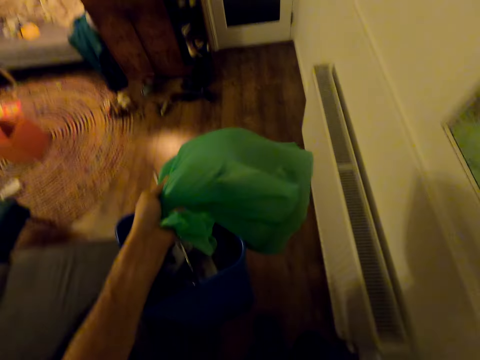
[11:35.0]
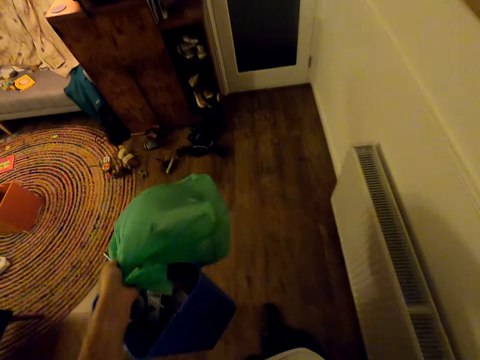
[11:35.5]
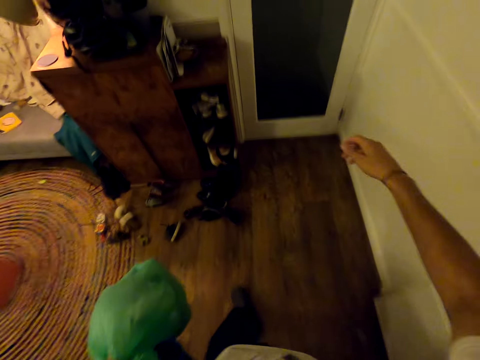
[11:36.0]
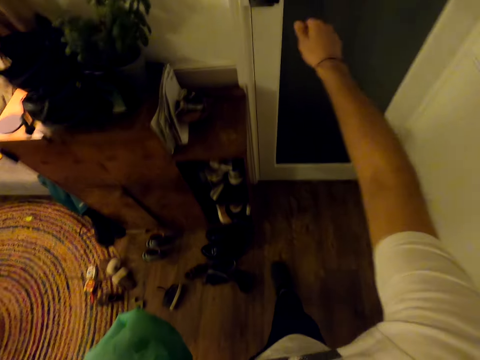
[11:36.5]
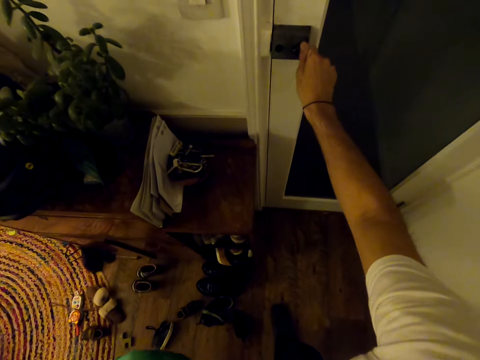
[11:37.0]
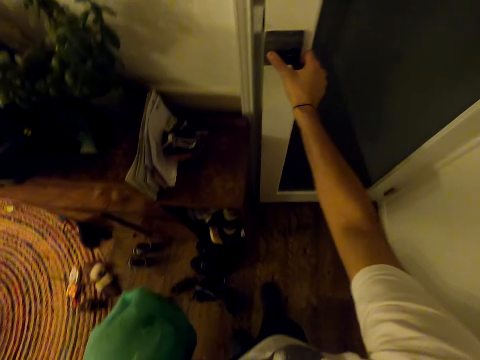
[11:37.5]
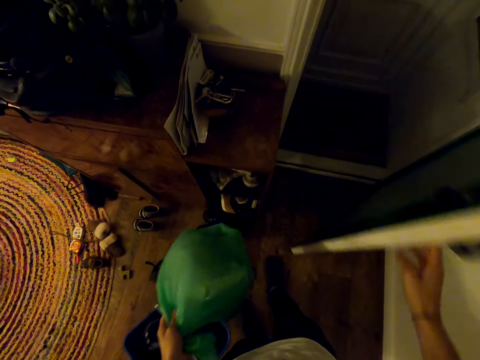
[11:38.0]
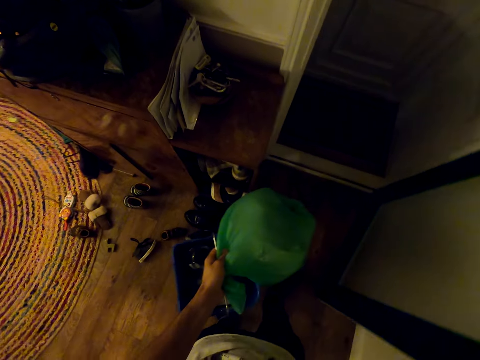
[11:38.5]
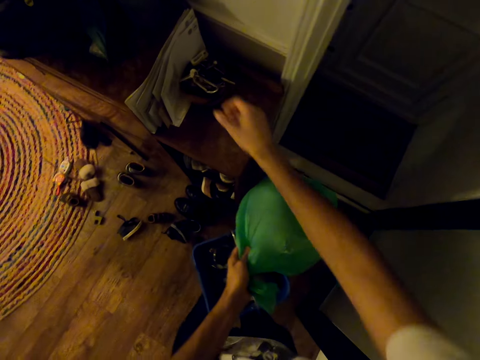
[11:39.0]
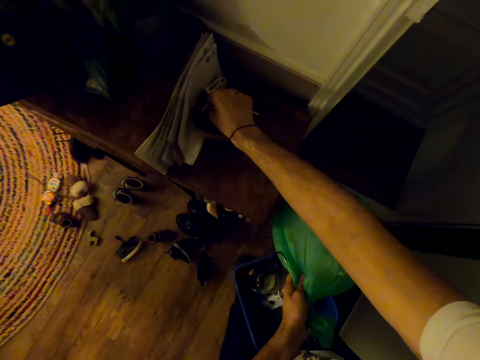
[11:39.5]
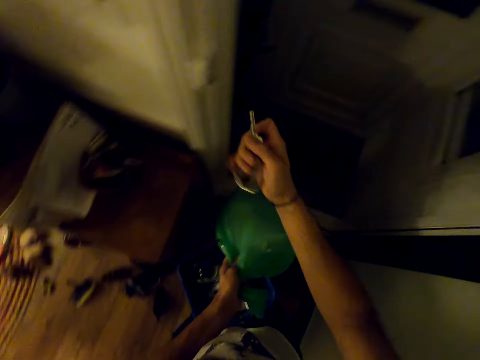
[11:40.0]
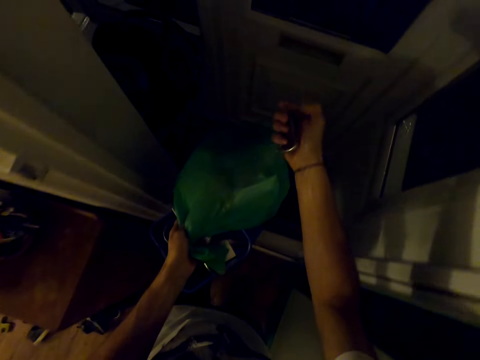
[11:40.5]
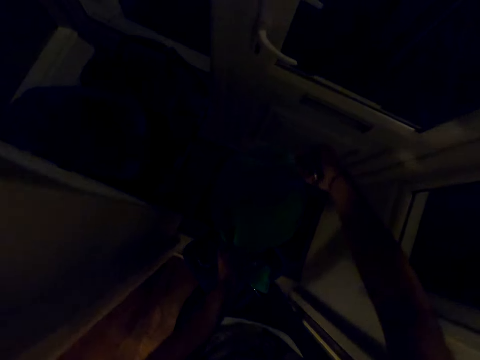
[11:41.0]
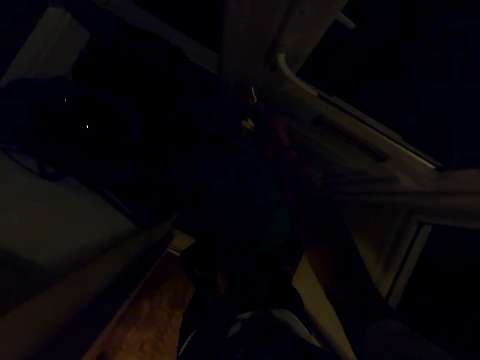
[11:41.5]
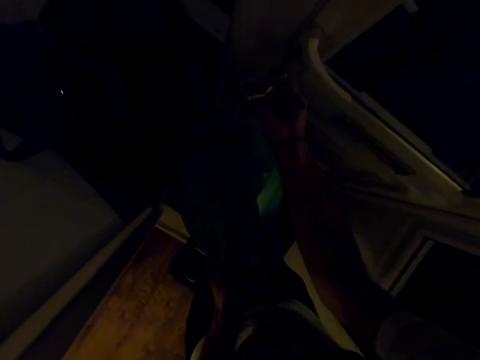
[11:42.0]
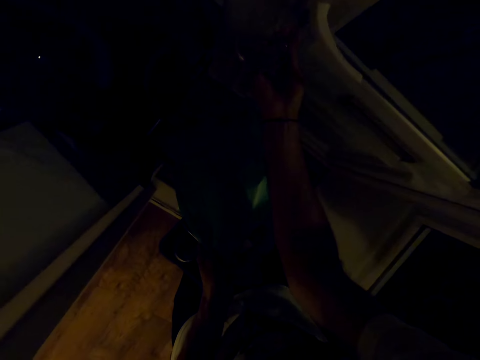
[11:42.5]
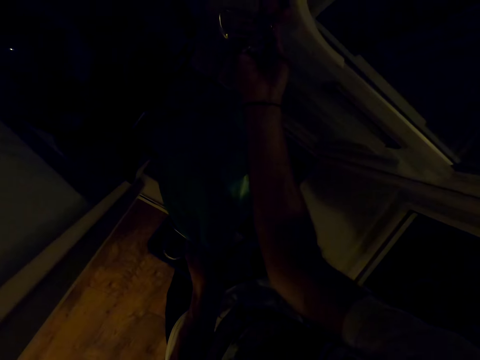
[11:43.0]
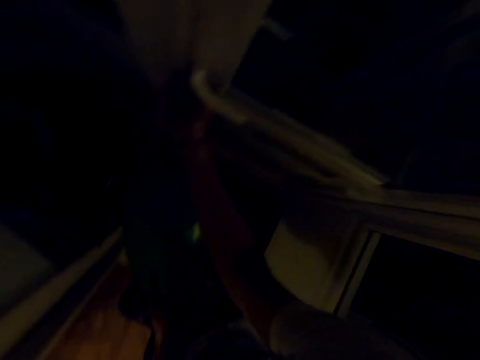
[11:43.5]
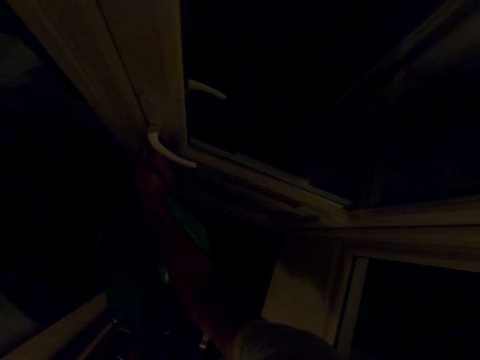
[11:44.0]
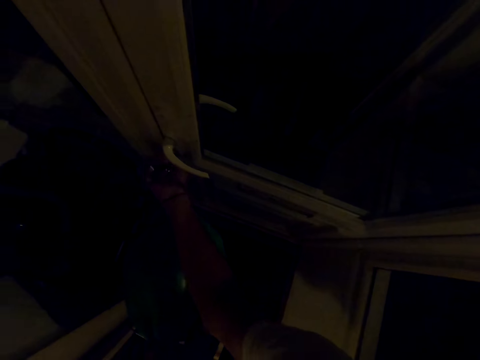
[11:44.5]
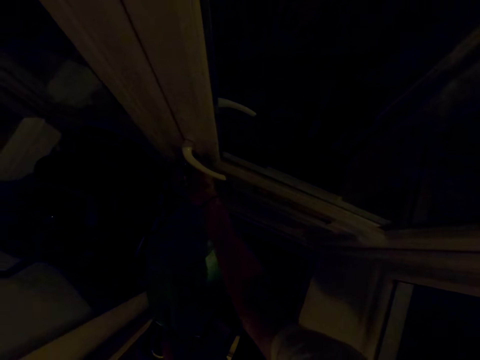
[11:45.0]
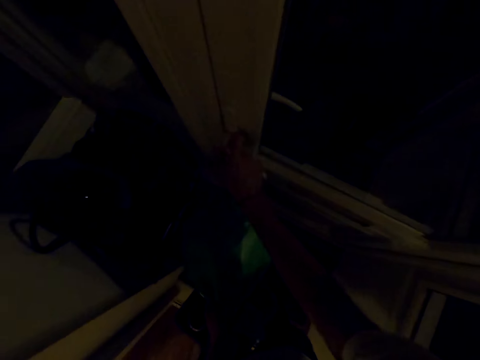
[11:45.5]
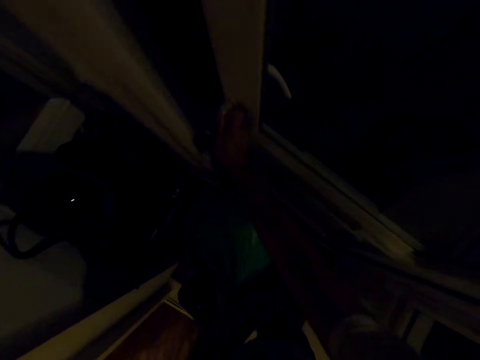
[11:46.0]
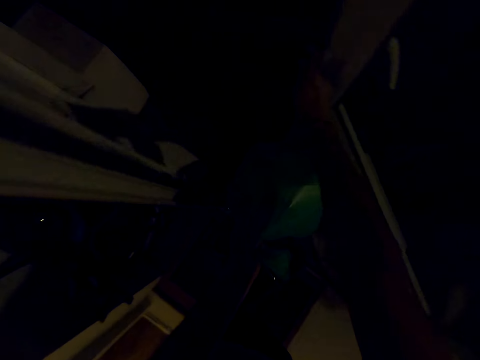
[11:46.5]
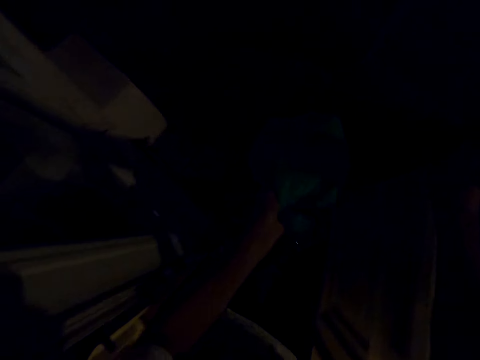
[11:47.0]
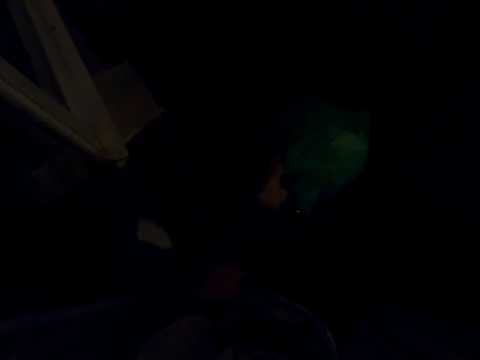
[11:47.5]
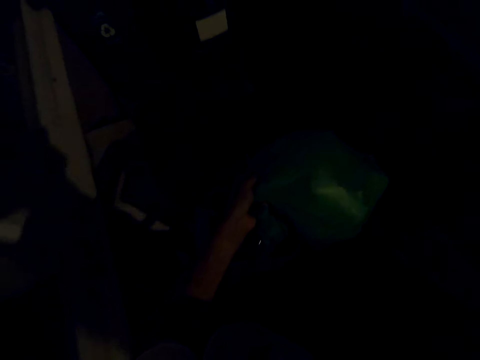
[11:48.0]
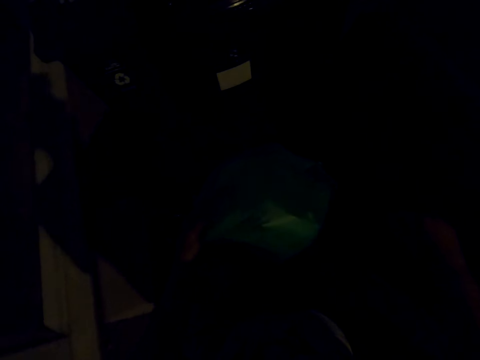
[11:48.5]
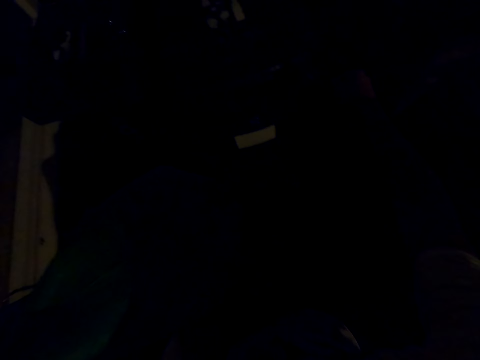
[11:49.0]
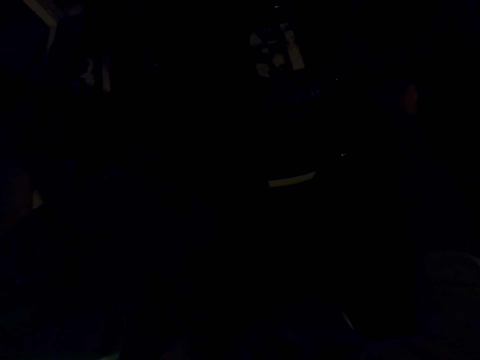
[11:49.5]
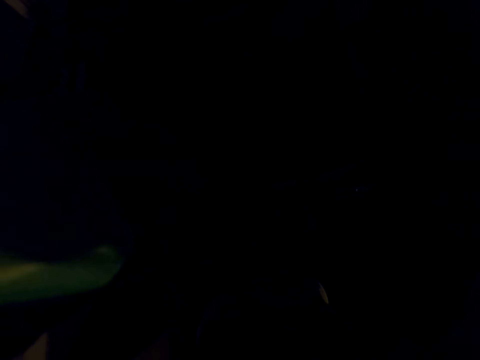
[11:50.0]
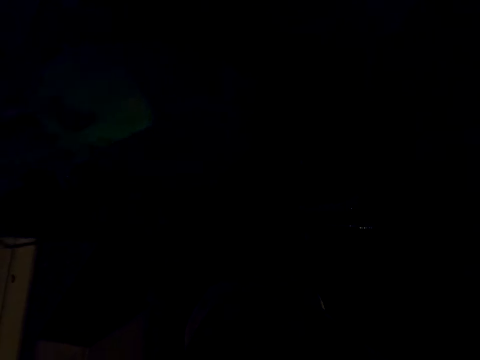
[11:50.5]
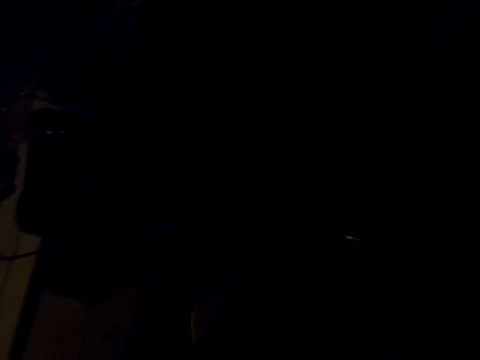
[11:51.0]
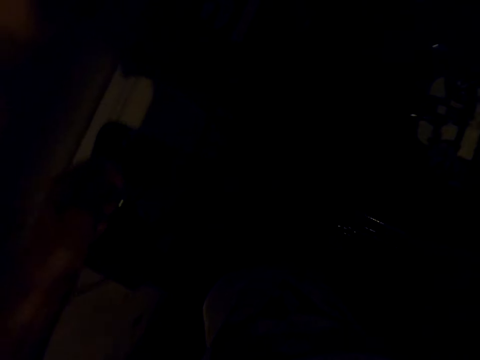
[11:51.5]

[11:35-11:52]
The camera wearer opens the door. They pick up a key. They unlock the door. They open the door. They walk outside.

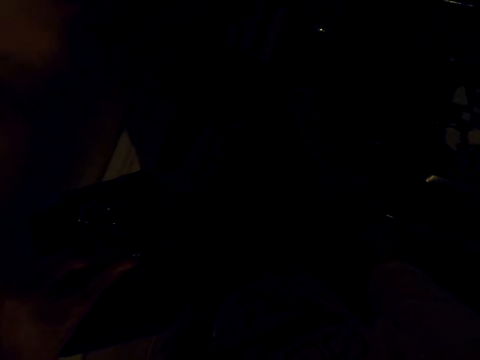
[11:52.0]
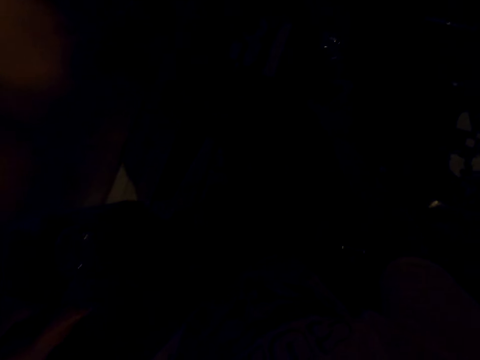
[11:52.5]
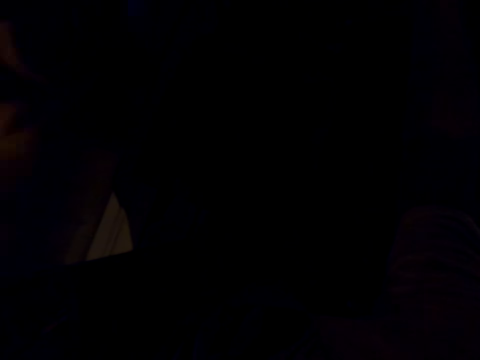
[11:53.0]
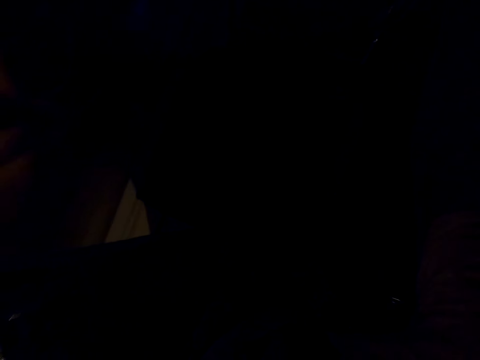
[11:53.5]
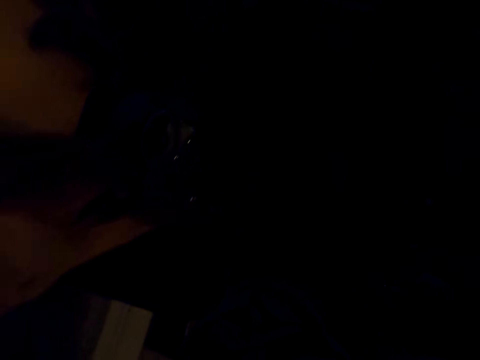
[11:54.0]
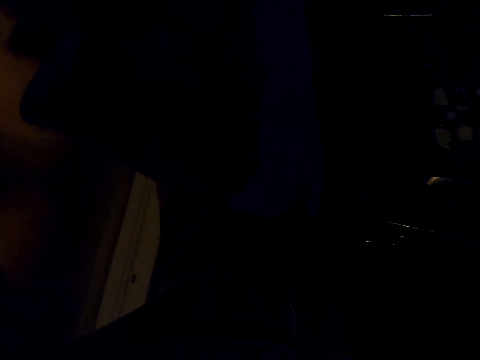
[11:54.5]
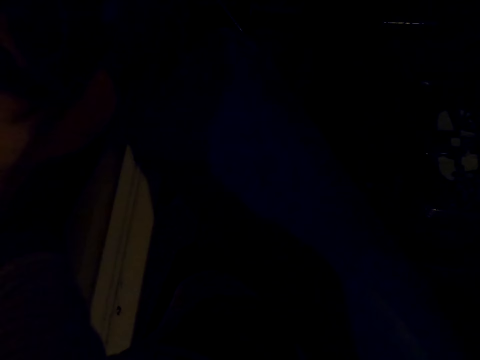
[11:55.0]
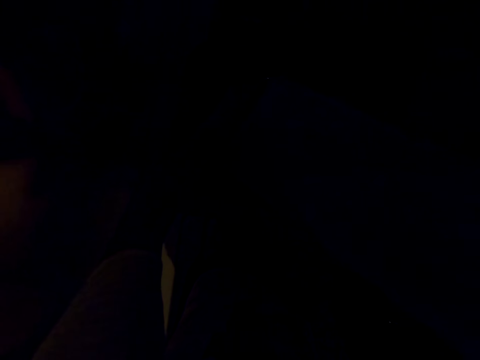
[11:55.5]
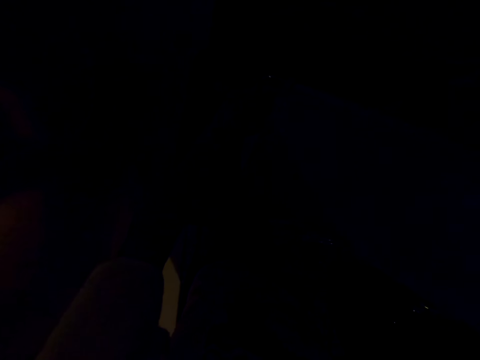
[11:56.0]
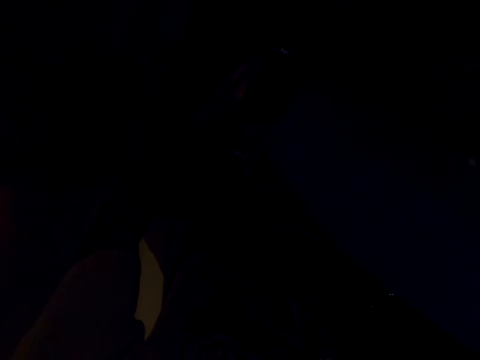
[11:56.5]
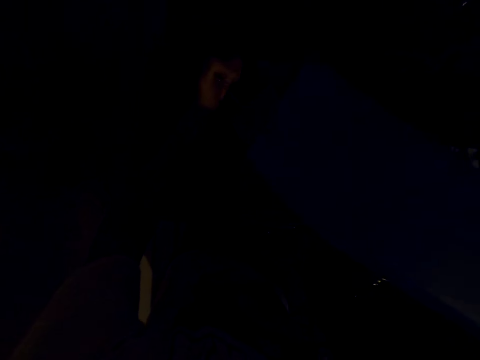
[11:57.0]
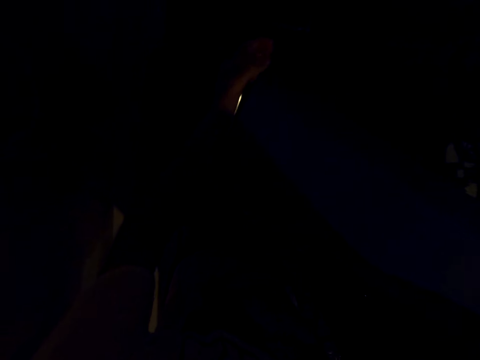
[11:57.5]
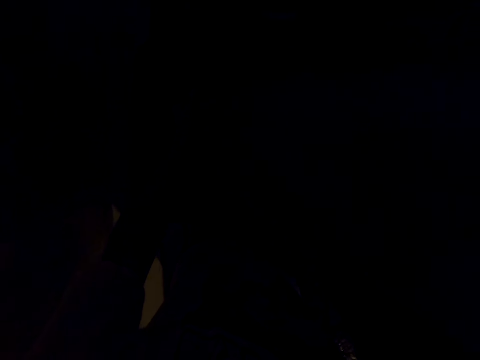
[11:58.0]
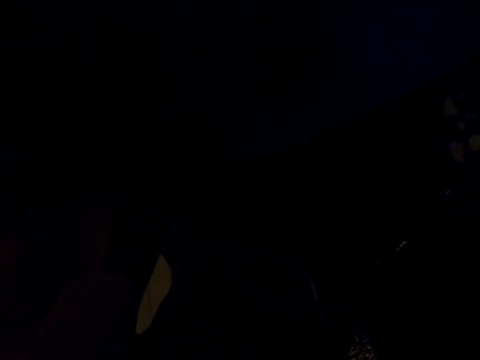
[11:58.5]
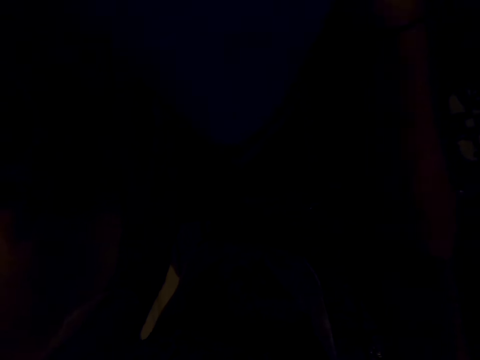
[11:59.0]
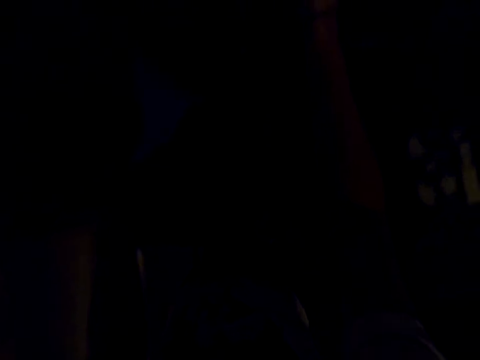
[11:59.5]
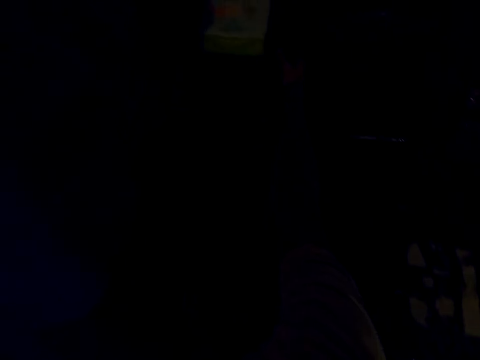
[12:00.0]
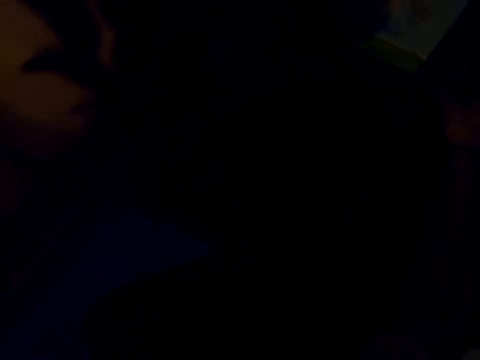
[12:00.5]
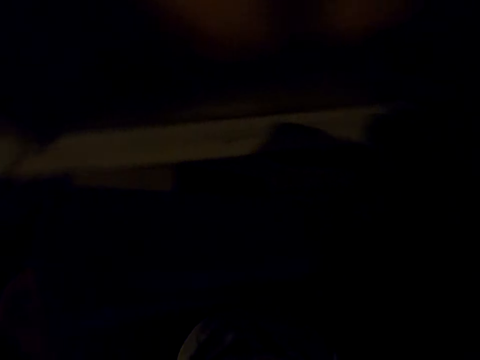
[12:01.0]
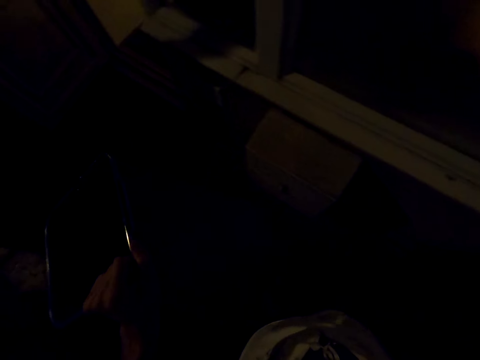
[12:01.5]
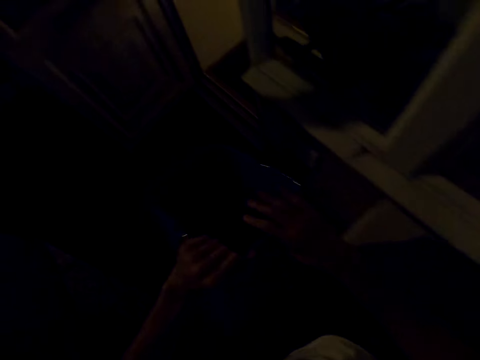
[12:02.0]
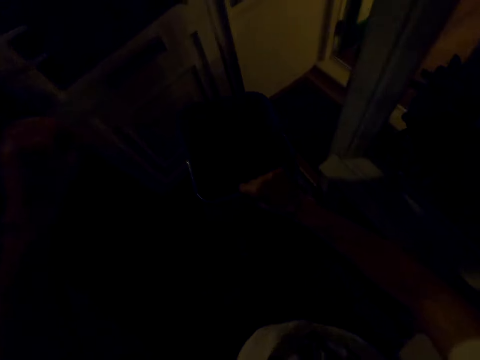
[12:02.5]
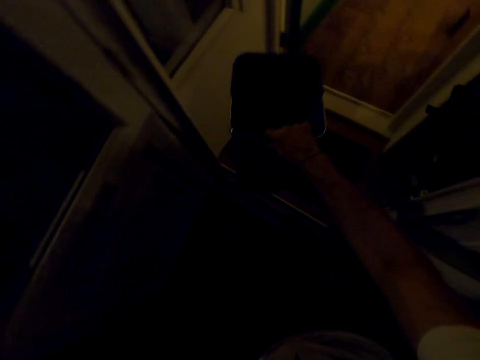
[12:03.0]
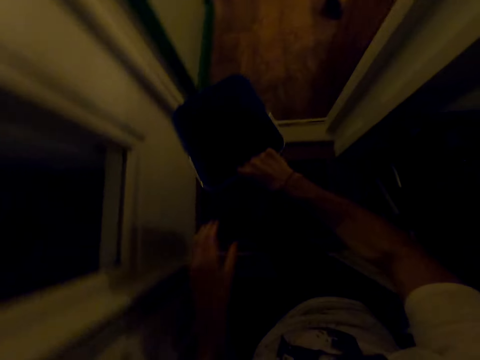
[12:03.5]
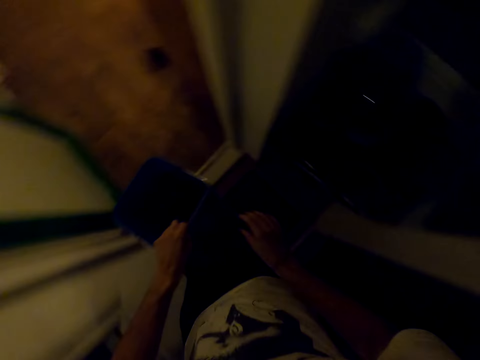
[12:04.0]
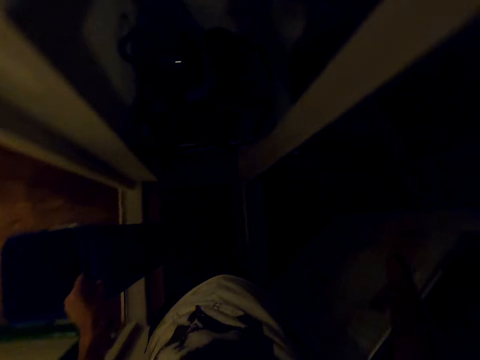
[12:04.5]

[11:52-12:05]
The camera wearer puts the trash in the big bin outside. He empties the bucket. He walks. He holds the bucket with his right hand.
